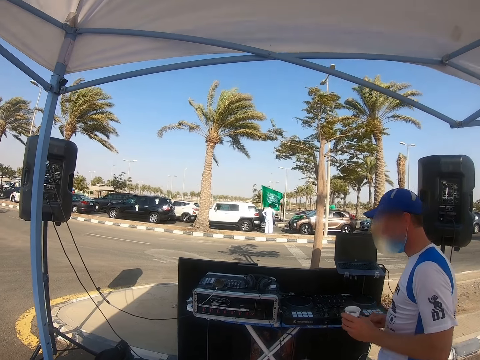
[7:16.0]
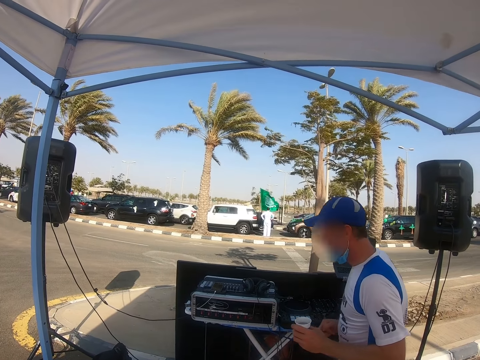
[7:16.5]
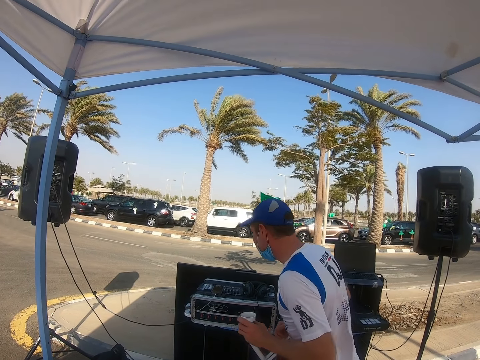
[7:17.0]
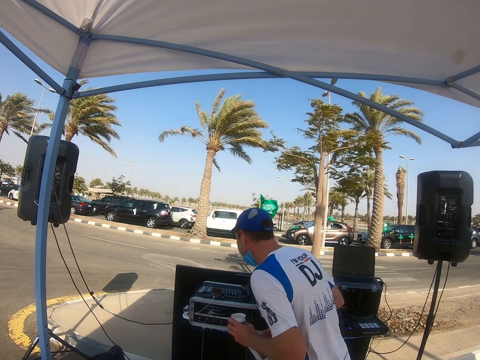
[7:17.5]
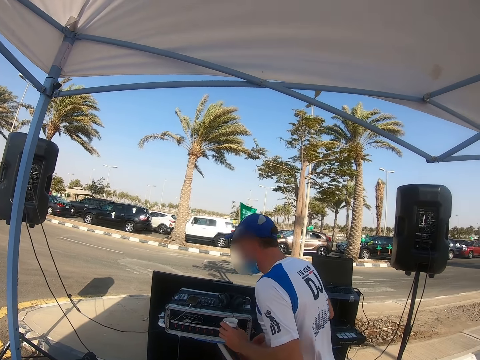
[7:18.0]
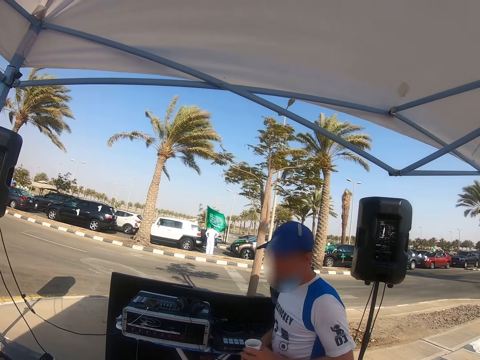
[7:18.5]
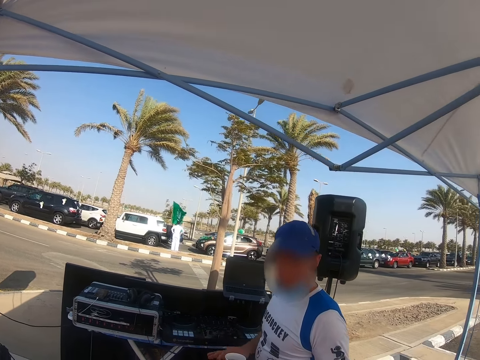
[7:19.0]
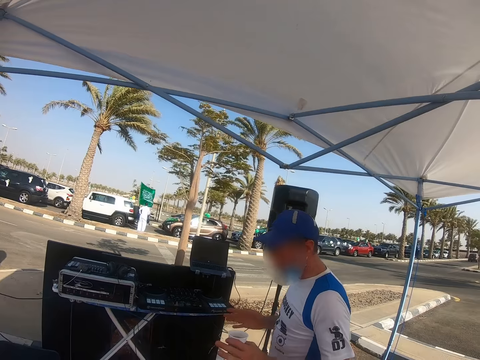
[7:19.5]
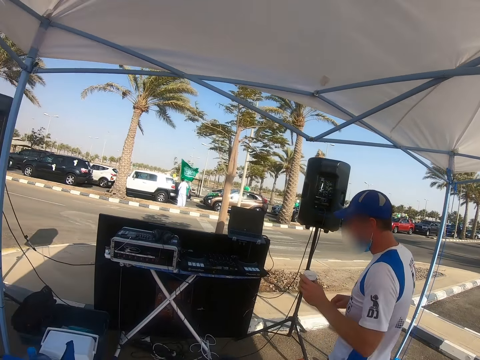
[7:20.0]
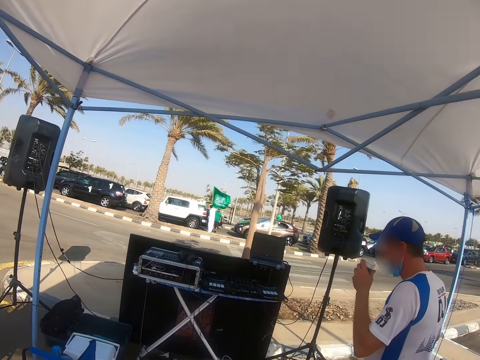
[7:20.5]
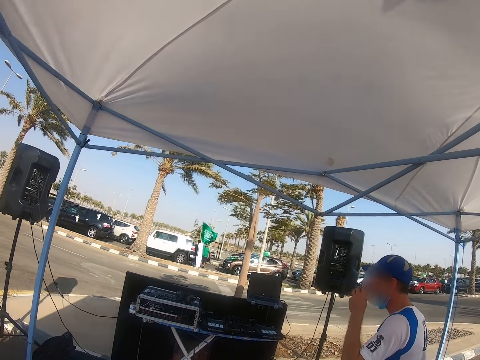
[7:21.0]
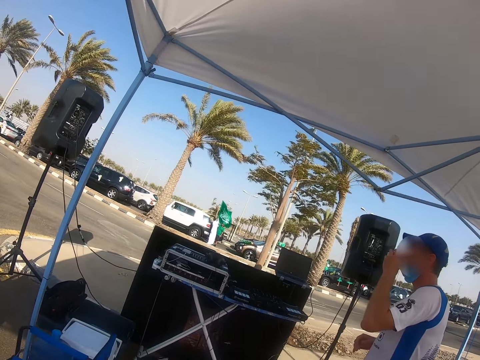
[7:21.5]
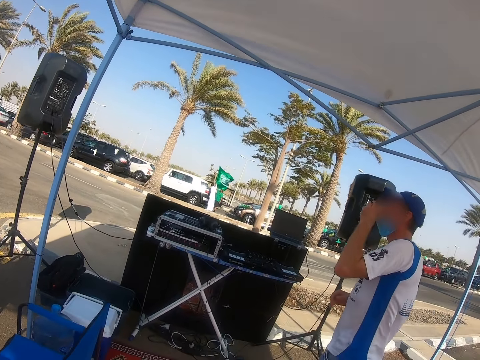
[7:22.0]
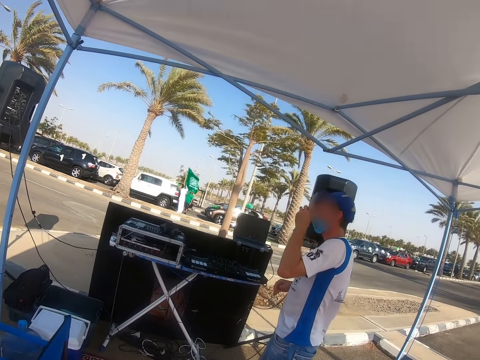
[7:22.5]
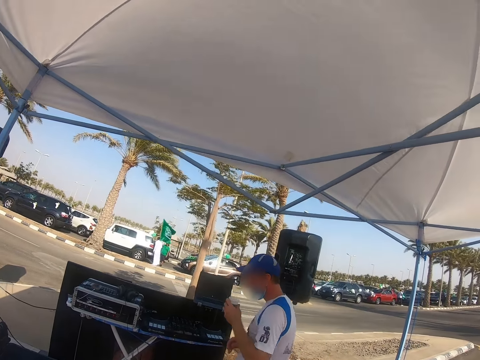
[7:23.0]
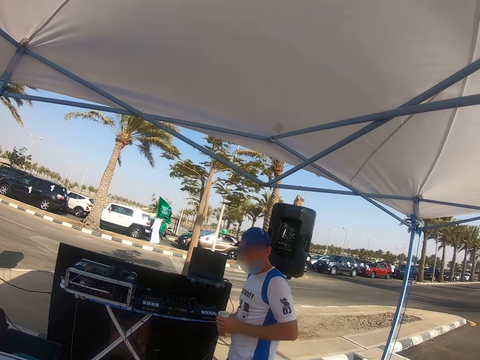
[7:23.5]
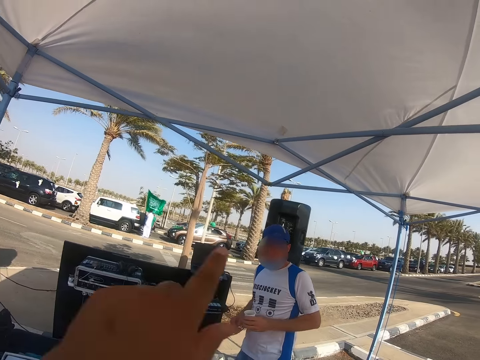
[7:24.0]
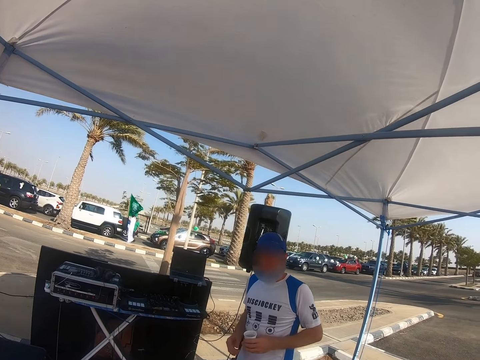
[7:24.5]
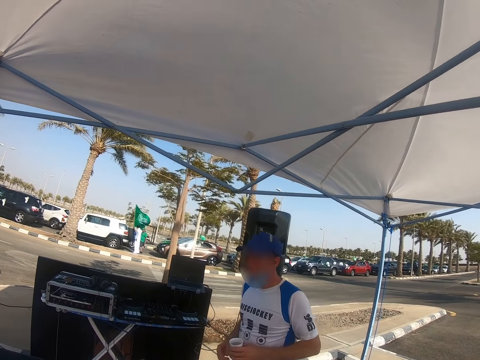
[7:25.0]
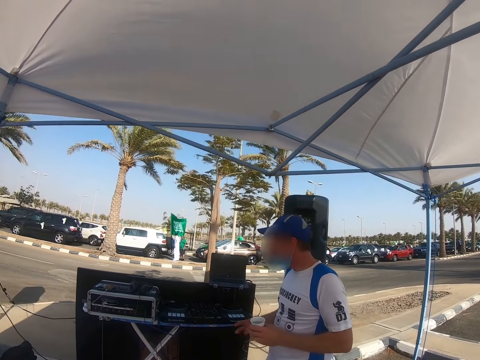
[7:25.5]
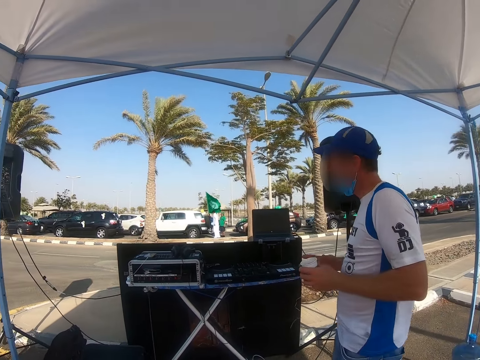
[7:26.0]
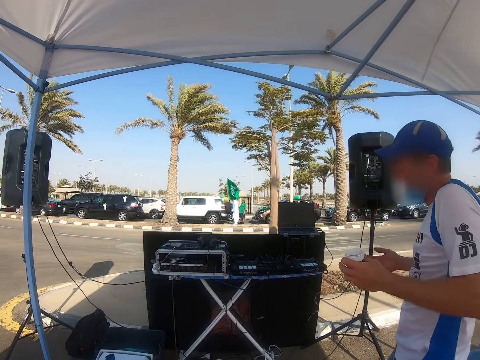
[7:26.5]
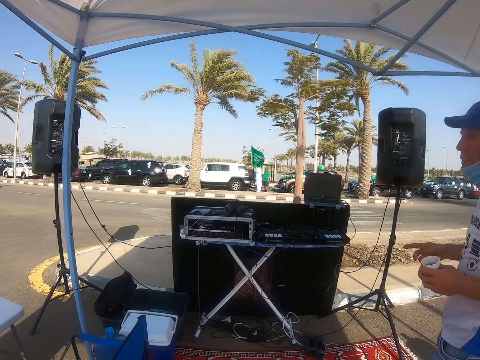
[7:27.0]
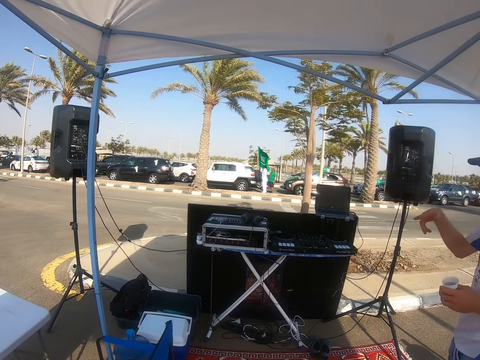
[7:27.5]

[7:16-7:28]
The DJ looks at the DJ deck, drinks from the tumbler, and dances. The camera wearer looks around. They interact with the DJ.

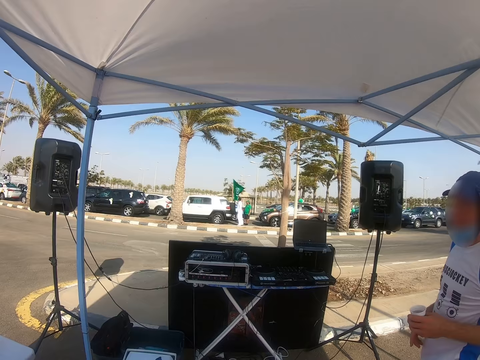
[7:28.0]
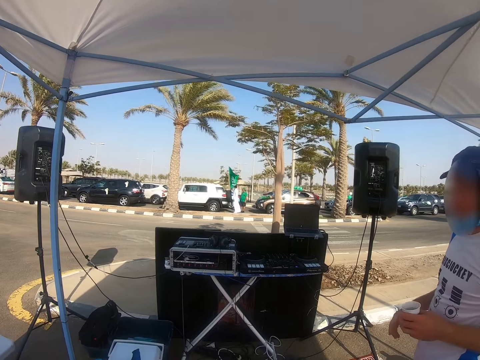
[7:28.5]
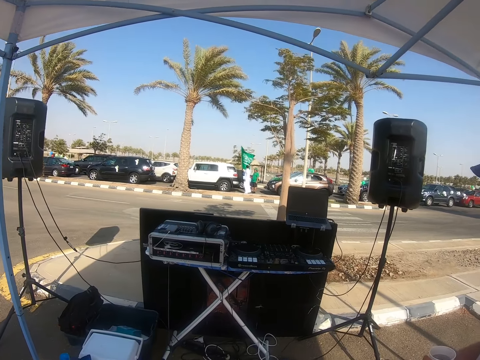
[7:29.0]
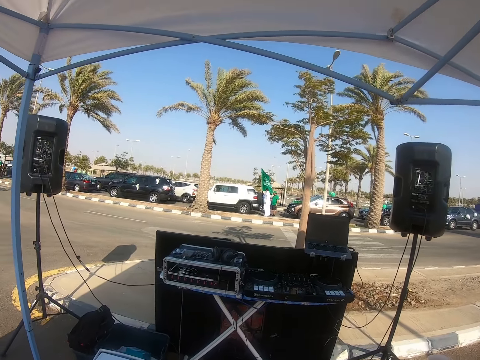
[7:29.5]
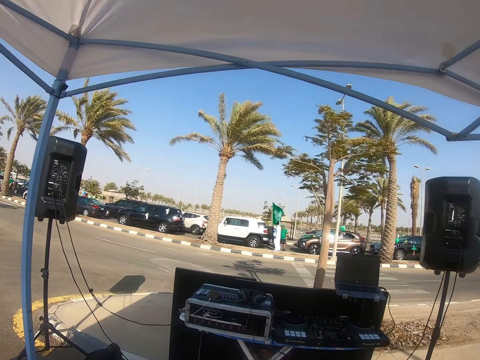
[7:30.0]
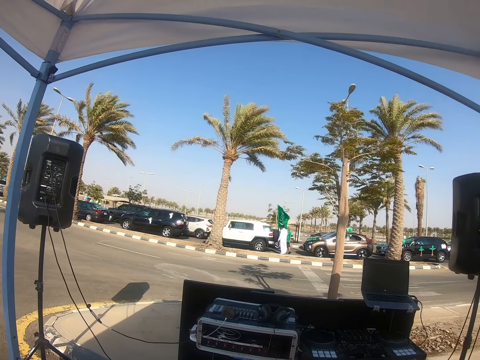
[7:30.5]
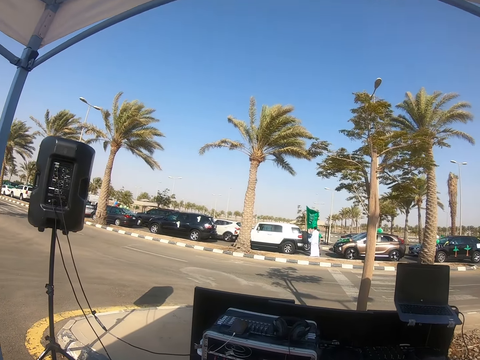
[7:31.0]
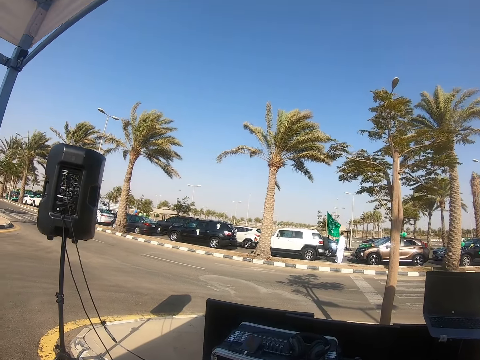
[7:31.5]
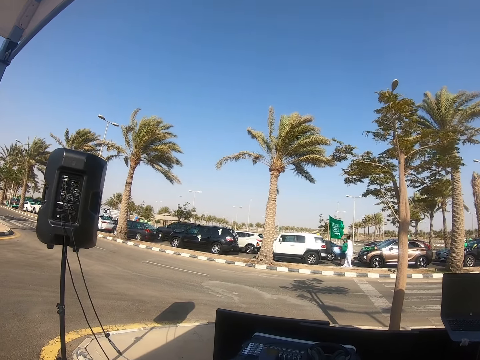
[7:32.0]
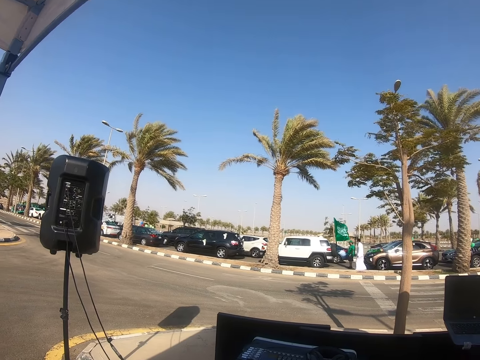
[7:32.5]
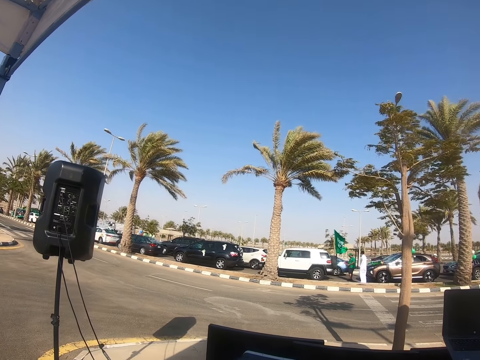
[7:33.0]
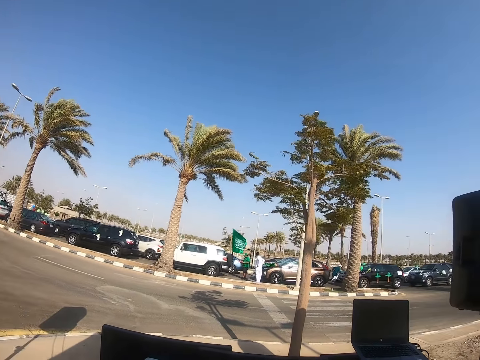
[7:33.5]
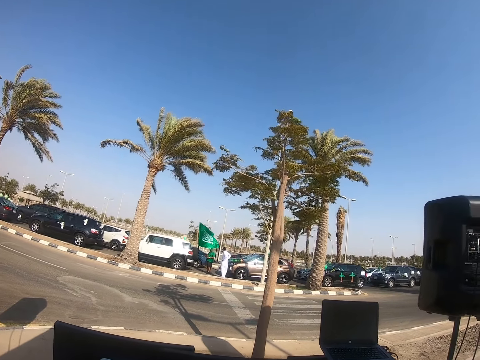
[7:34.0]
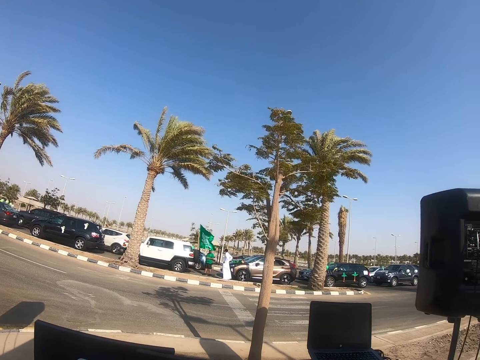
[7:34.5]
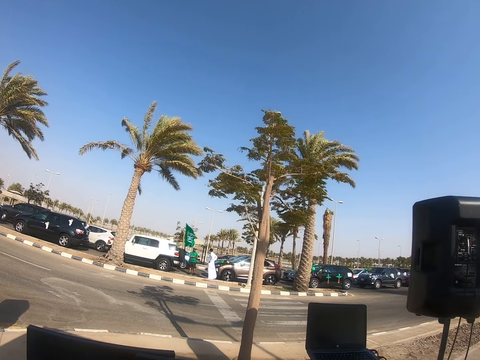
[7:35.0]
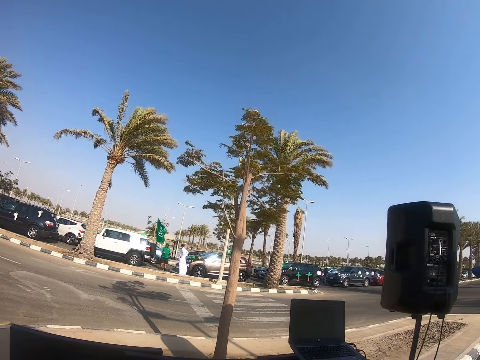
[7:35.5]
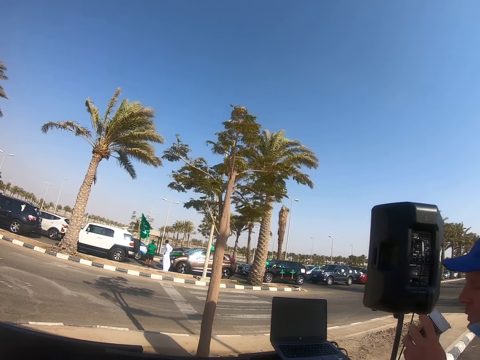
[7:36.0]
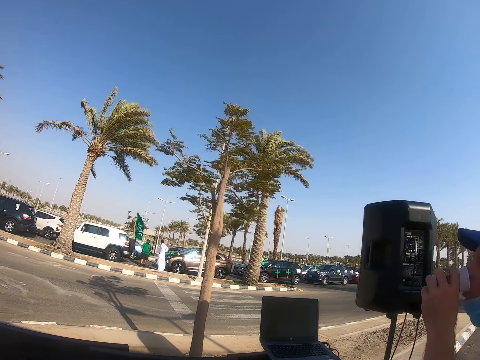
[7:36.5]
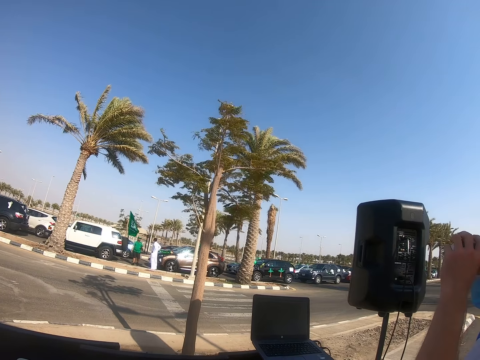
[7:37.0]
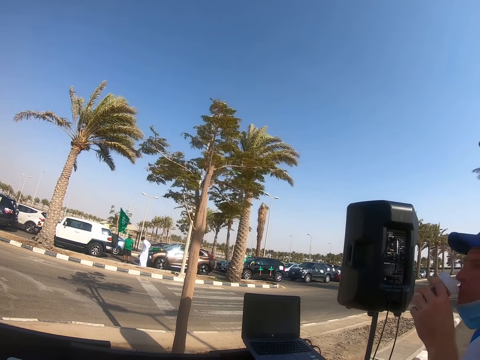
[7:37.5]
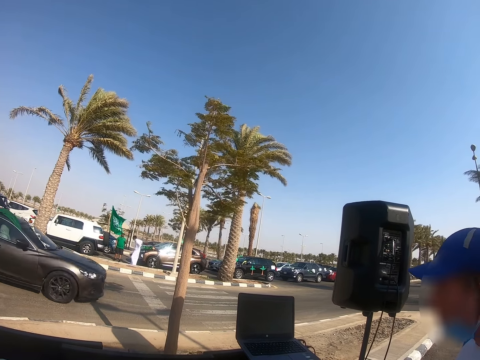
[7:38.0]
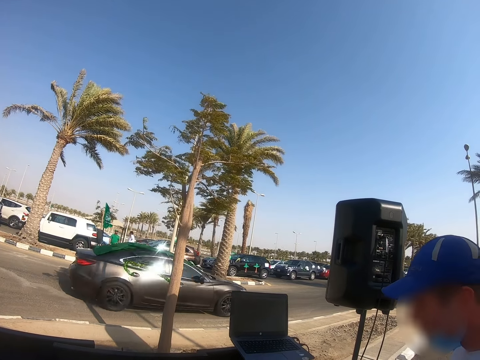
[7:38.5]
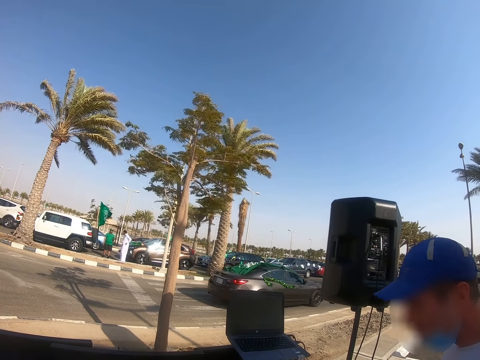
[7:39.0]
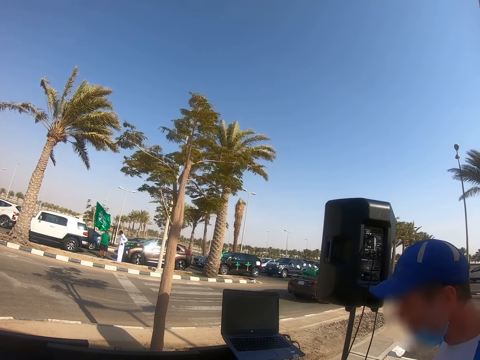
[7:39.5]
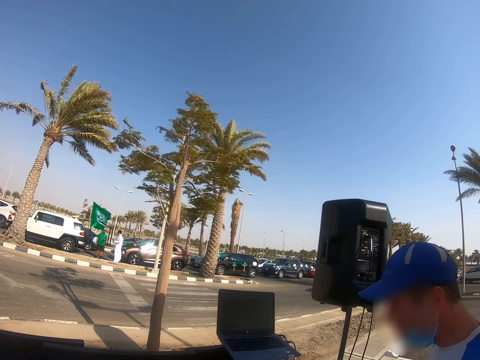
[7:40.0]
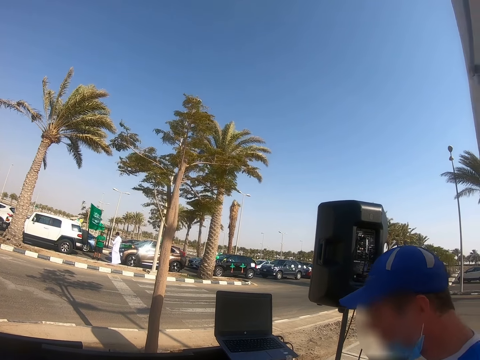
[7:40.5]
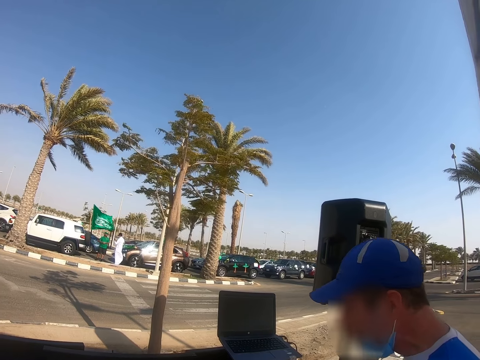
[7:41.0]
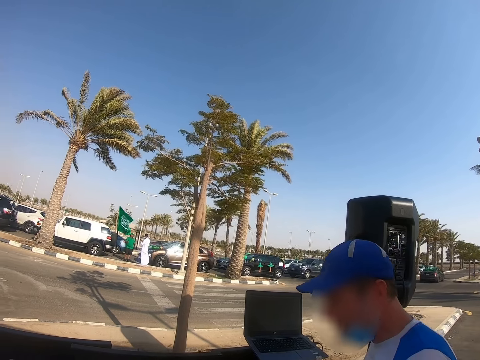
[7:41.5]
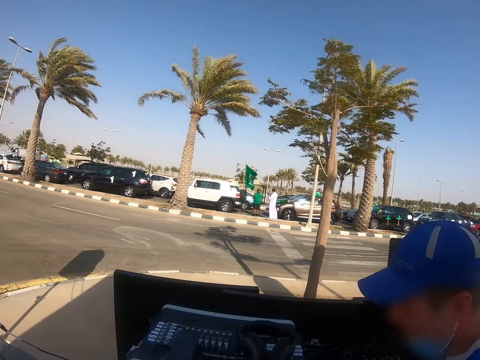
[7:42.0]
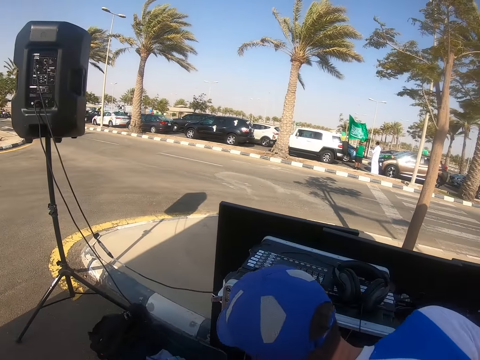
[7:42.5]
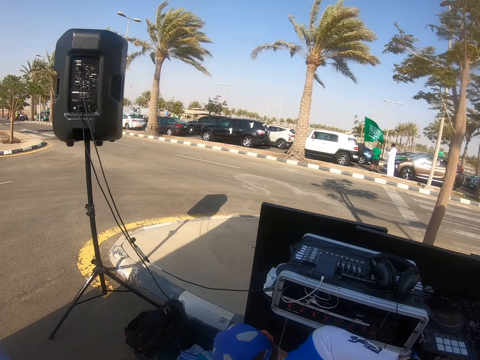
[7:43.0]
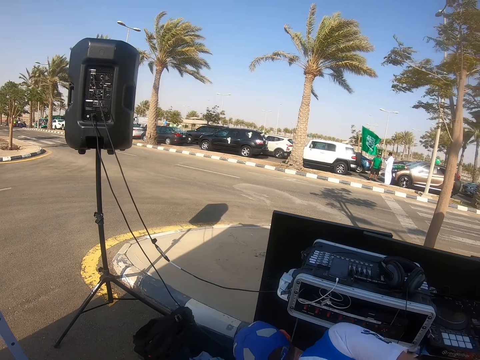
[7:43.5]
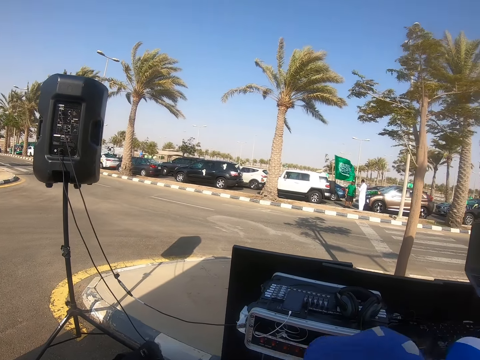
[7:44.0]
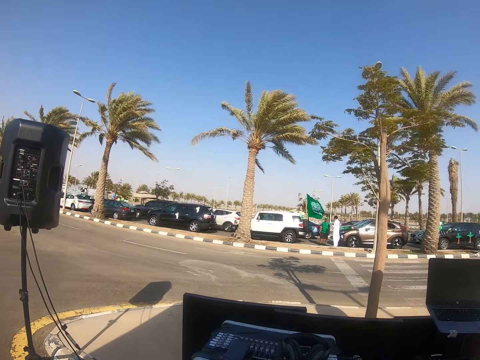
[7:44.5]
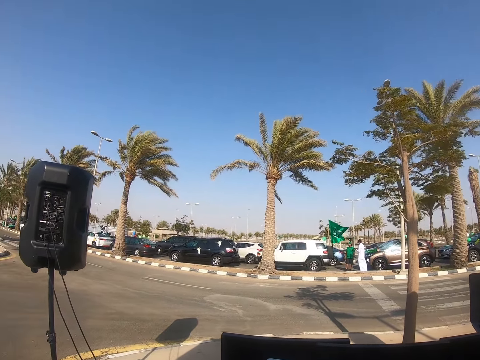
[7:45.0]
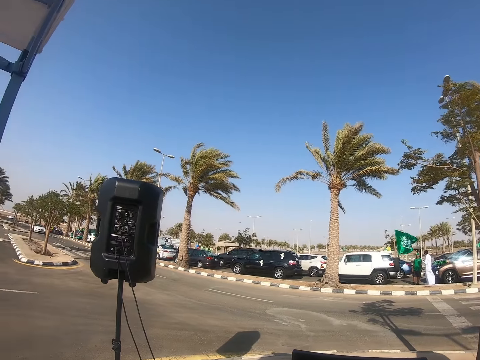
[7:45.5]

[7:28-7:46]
The camera wearer walks over to the DJ deck. They look around. The DJ takes a drink. The camera wearer looks around. The DJ dances, bends, and stands. The camera wearer looks at a car on the road.
